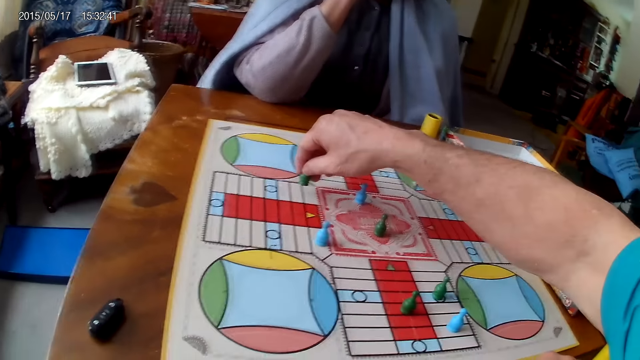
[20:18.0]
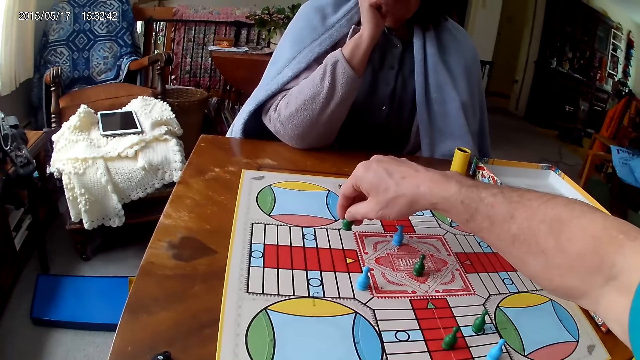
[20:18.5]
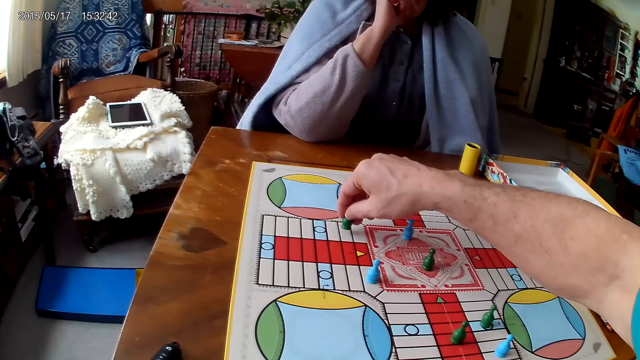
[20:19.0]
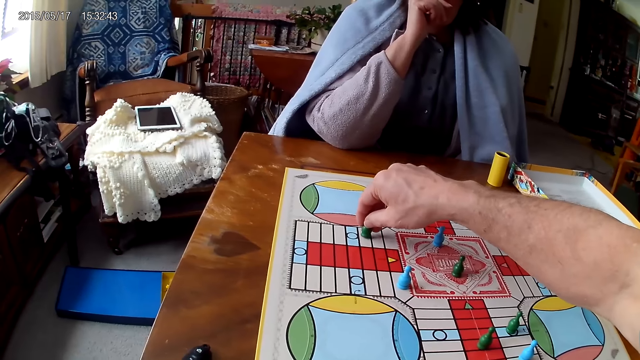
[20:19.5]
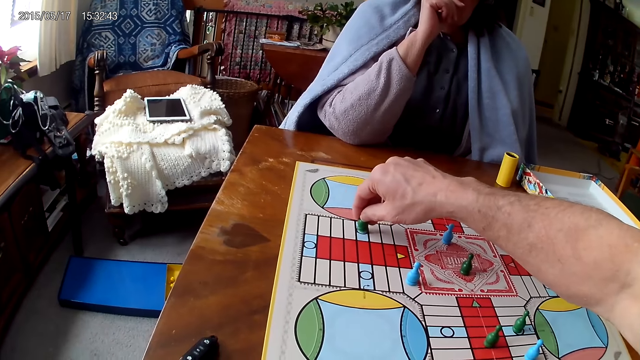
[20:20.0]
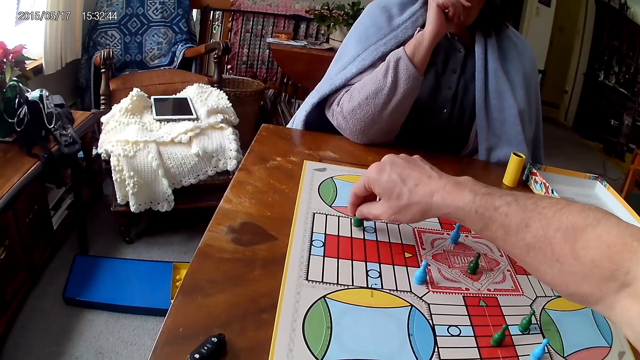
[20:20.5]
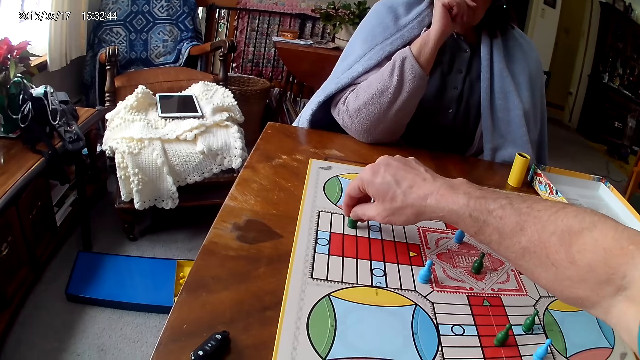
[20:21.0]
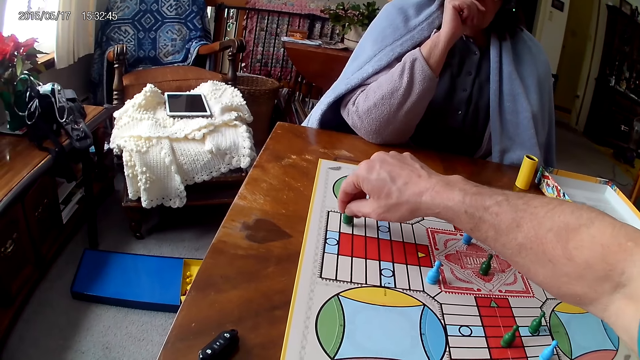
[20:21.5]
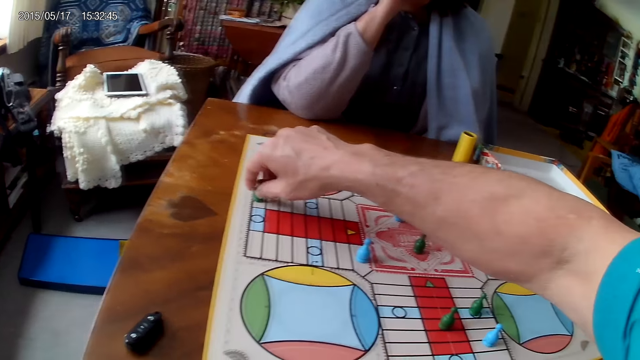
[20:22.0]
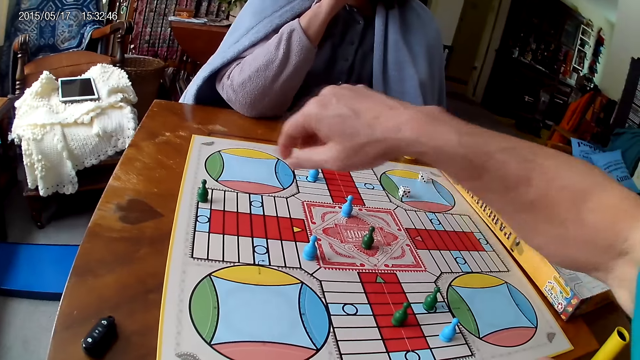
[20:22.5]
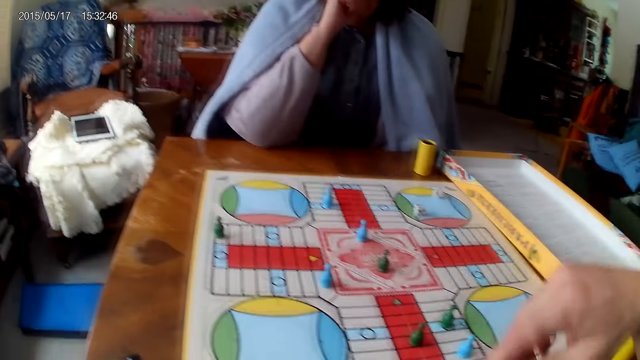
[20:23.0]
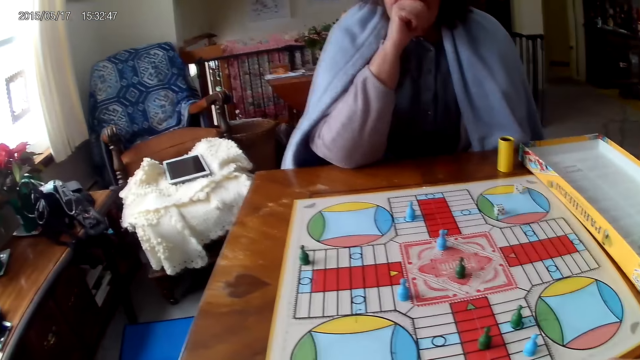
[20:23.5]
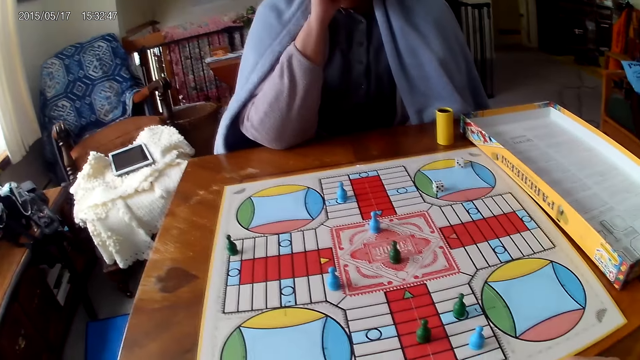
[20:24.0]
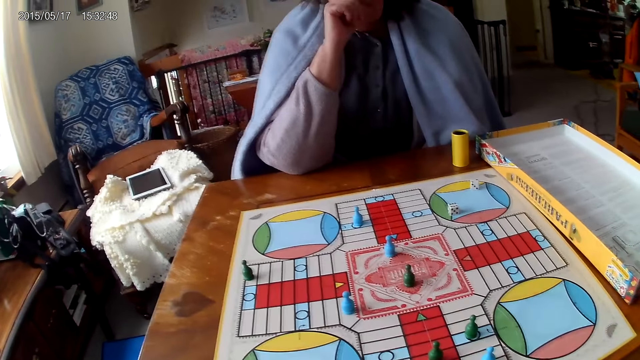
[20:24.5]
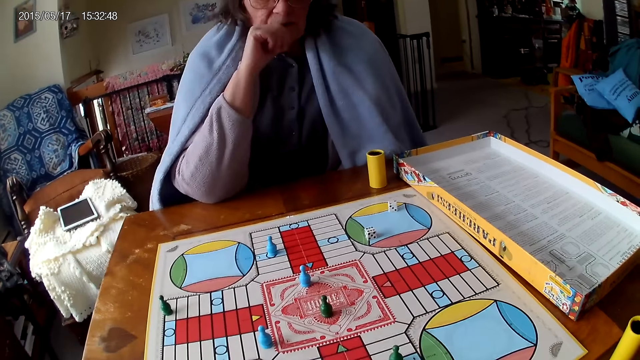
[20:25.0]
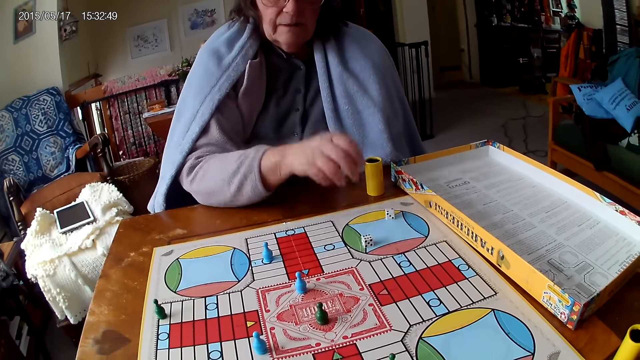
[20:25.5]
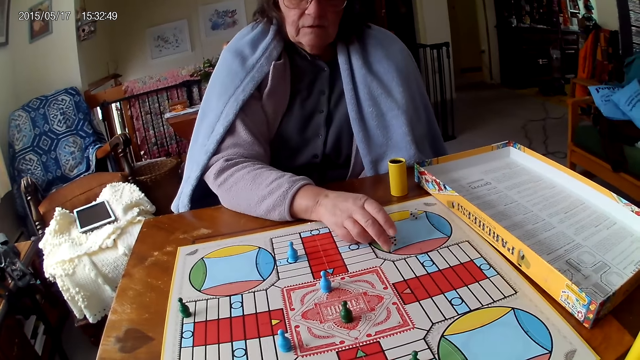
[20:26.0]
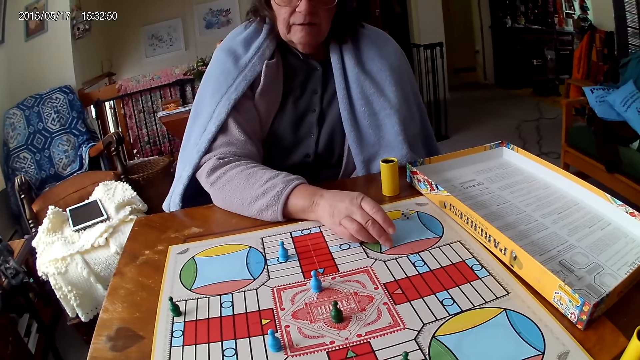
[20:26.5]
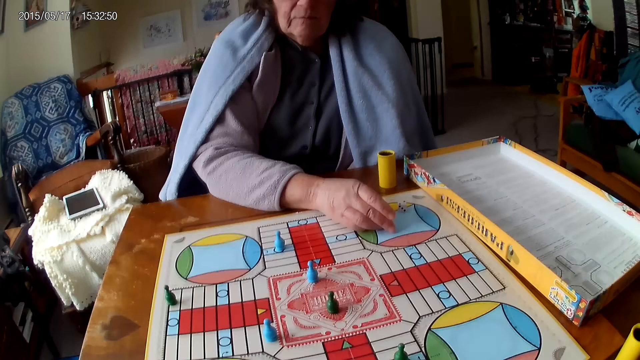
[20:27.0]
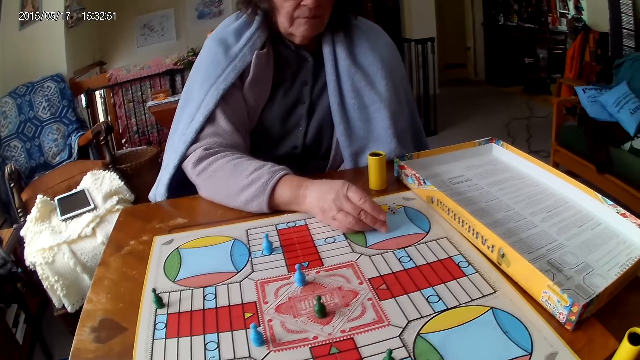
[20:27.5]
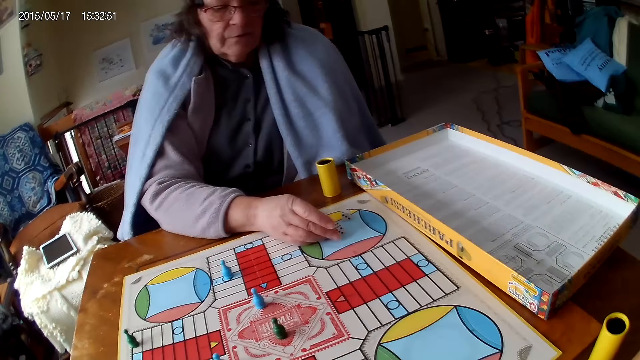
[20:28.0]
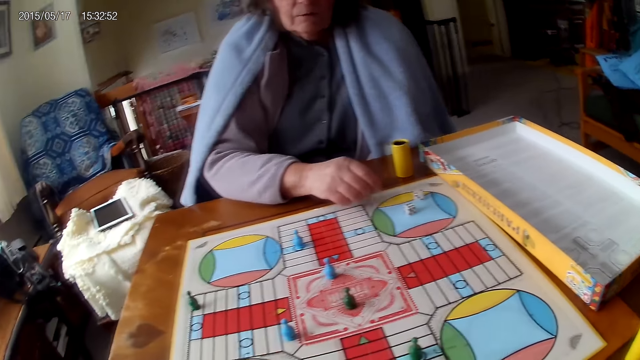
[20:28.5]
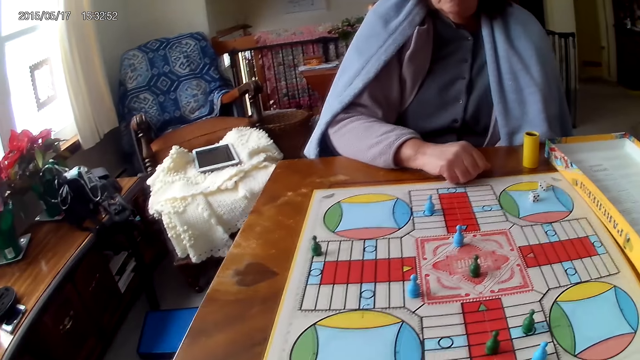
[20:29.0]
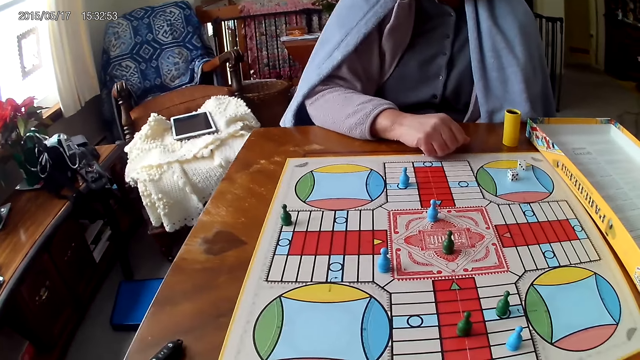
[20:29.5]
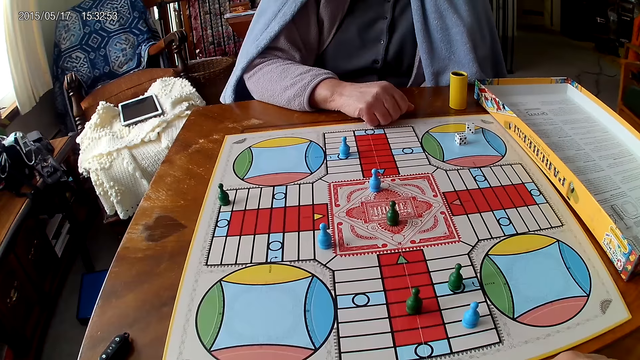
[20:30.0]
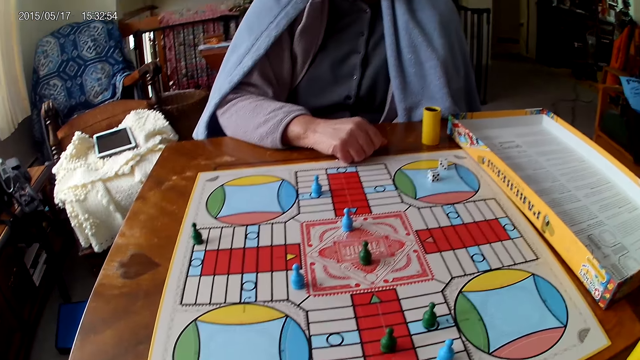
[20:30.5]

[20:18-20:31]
The camera wearer moves a piece on the Ludo board with his right hand. A woman moves a piece of her die on the Ludo board with her right hand.

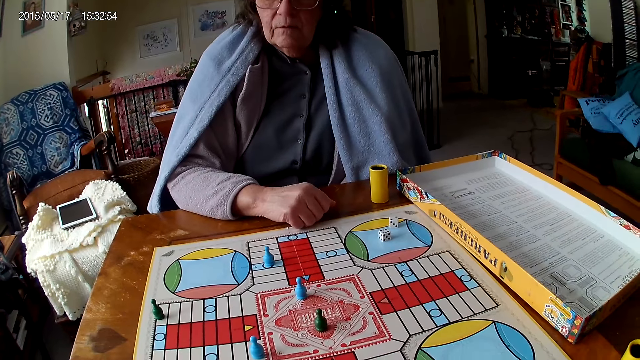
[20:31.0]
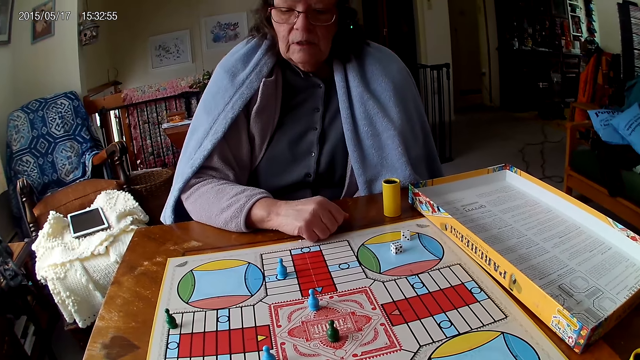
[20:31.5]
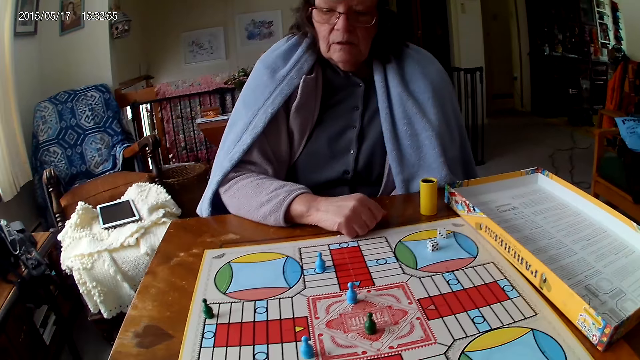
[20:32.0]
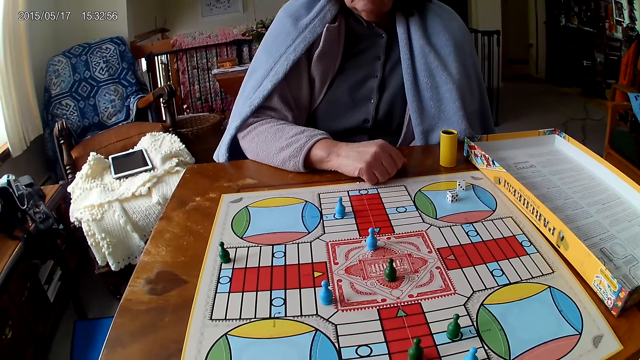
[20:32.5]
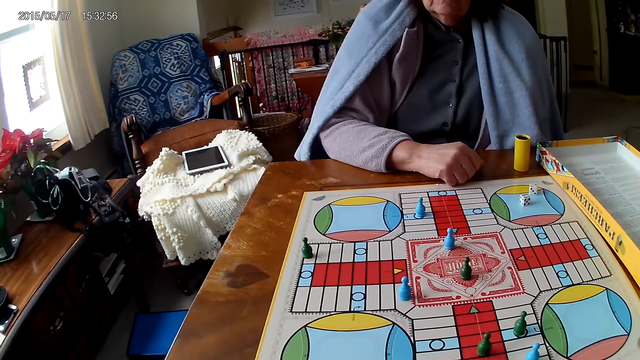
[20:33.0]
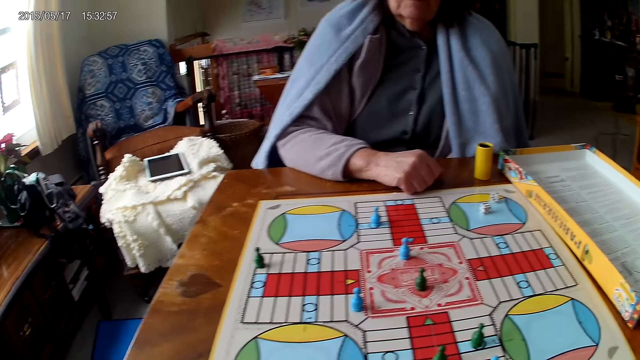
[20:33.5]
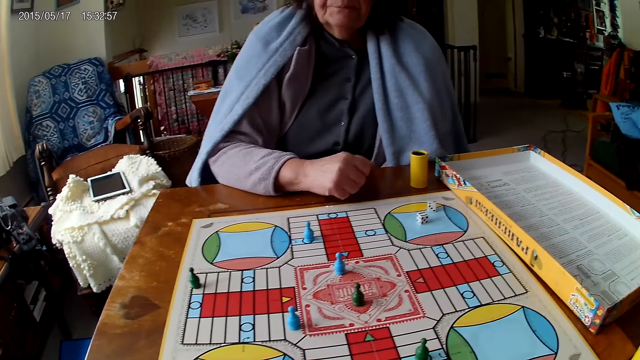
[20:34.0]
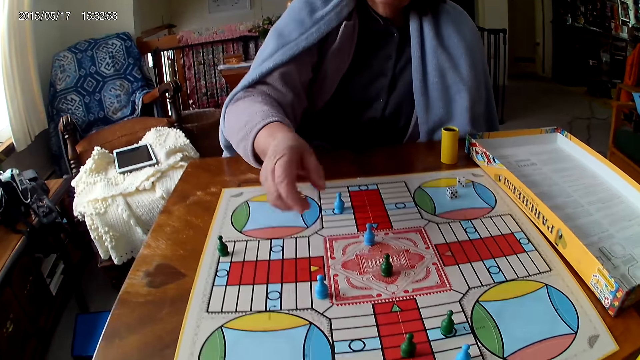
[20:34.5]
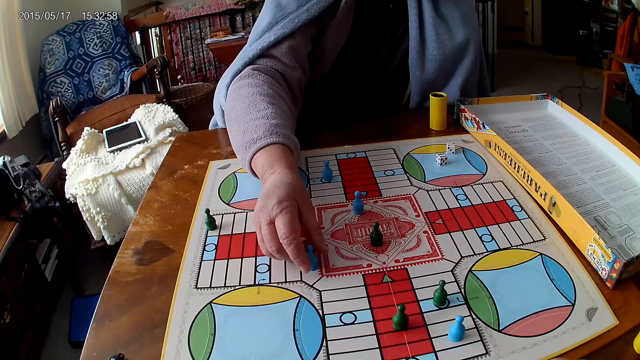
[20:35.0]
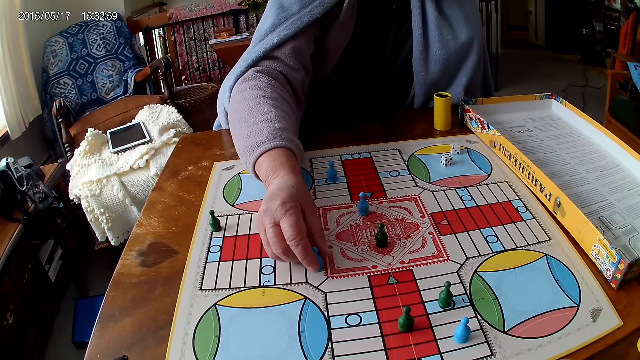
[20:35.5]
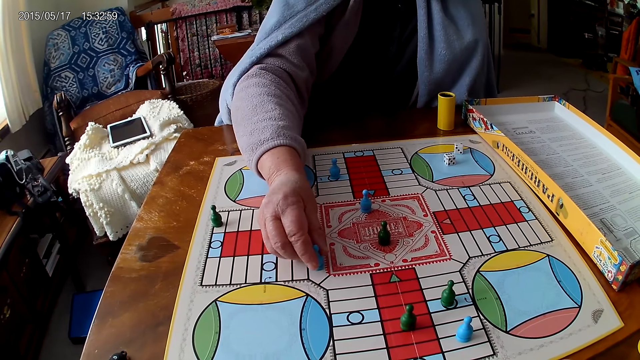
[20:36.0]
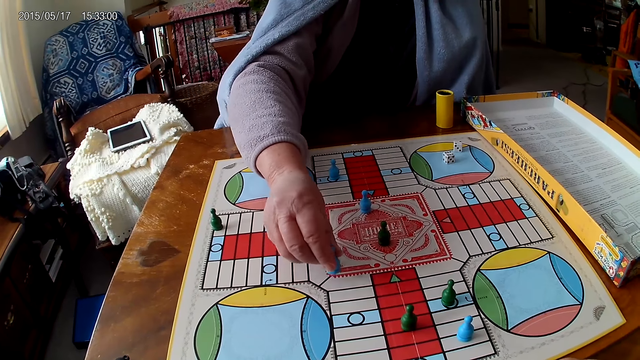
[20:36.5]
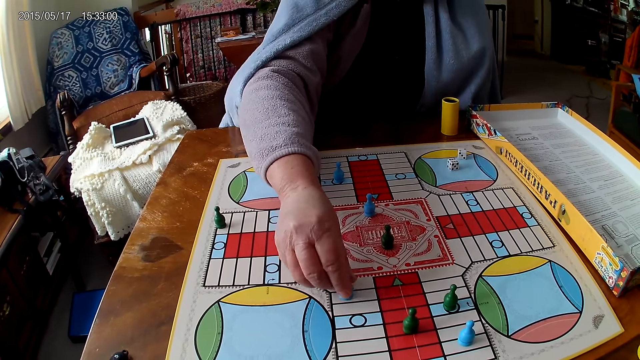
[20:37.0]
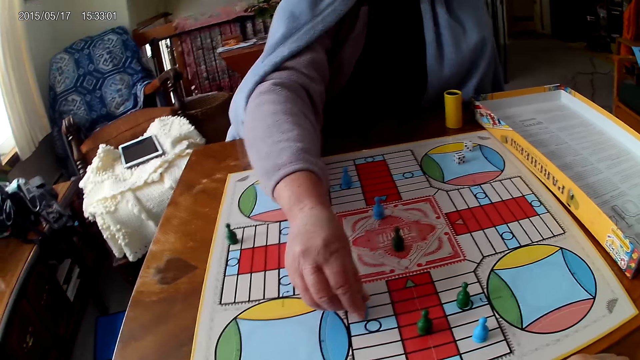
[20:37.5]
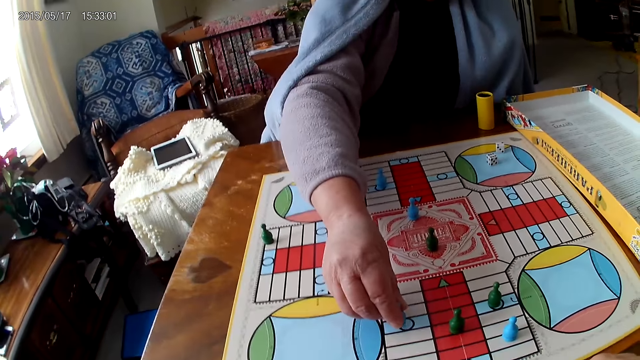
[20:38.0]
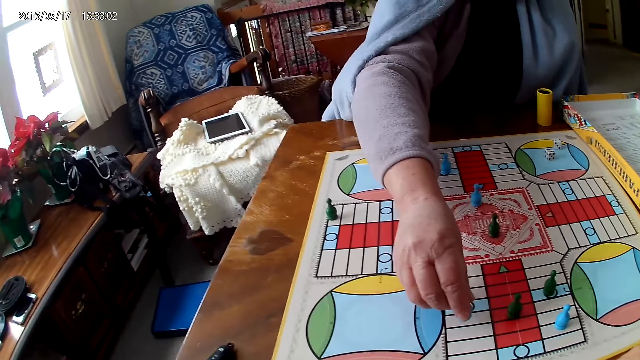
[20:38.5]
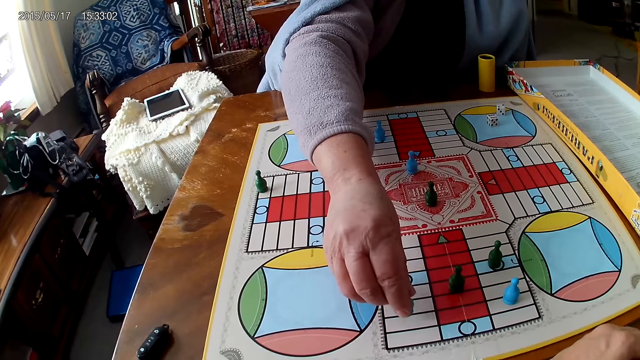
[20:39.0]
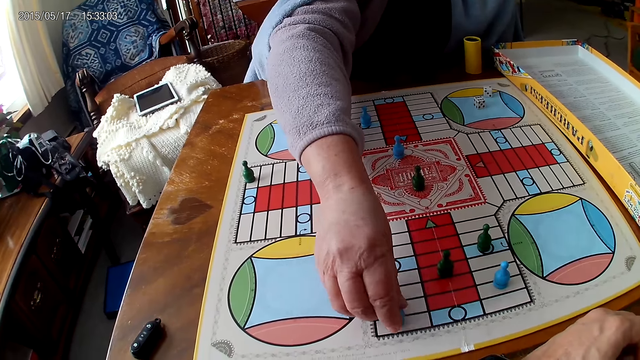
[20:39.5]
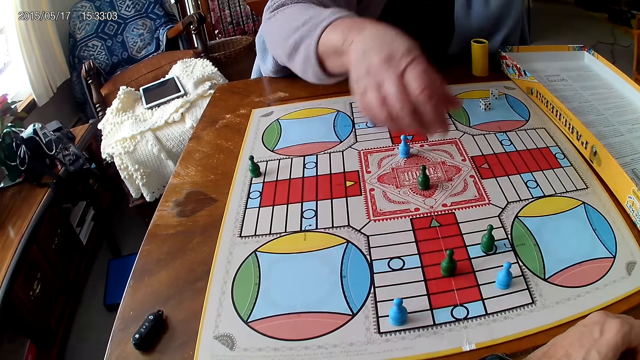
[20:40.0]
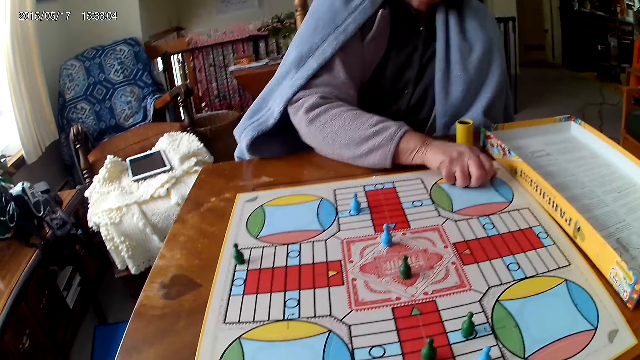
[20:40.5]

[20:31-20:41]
A woman picks the dice. The woman moves a piece on the Ludo board with her right hand.
